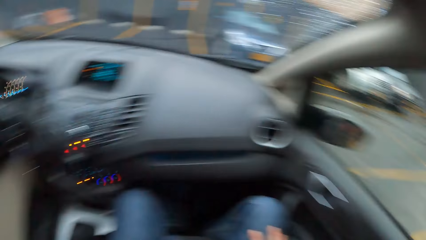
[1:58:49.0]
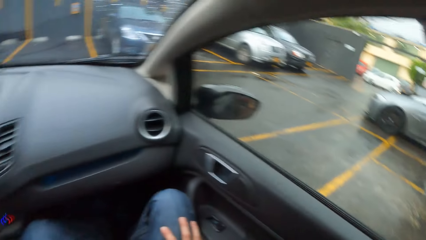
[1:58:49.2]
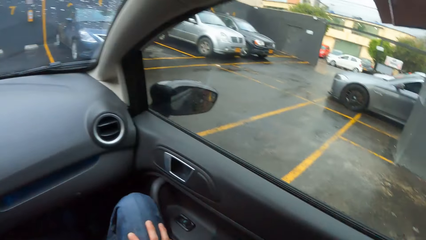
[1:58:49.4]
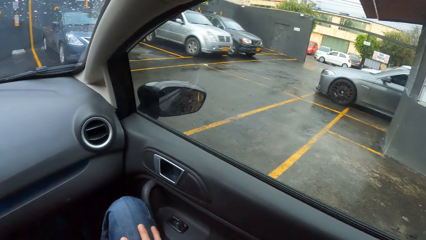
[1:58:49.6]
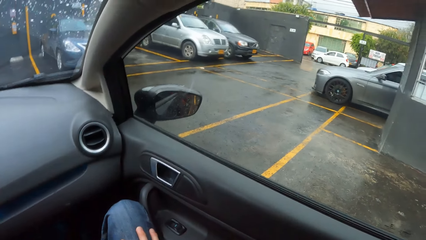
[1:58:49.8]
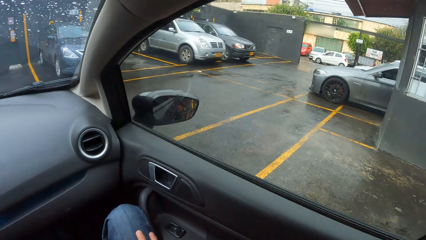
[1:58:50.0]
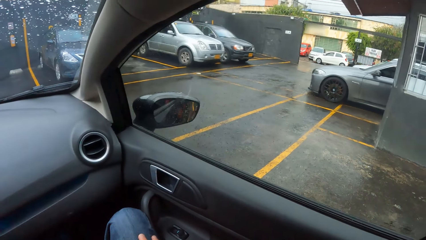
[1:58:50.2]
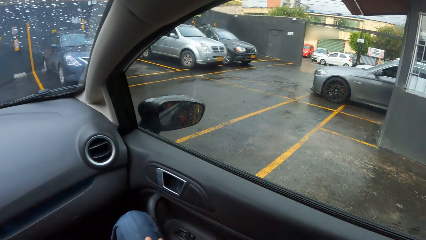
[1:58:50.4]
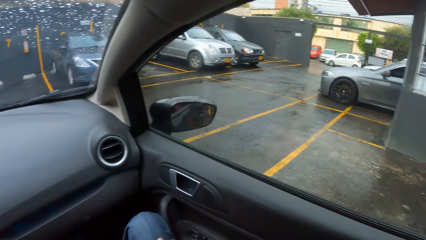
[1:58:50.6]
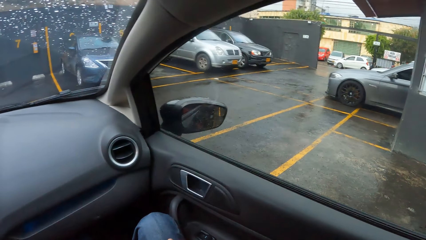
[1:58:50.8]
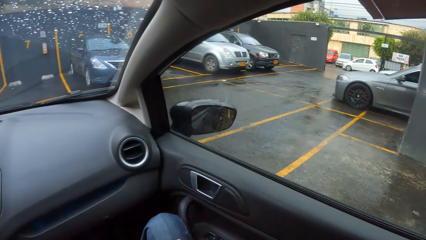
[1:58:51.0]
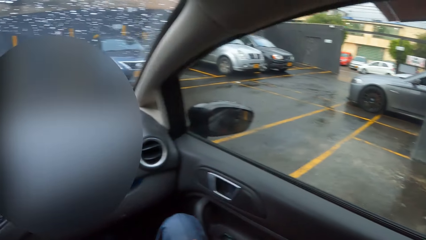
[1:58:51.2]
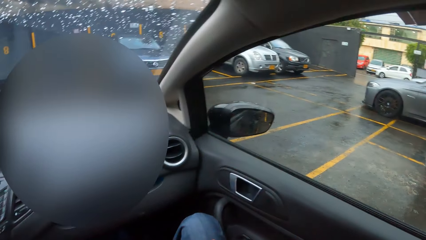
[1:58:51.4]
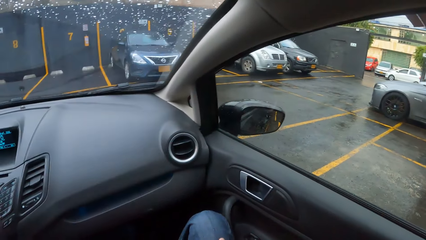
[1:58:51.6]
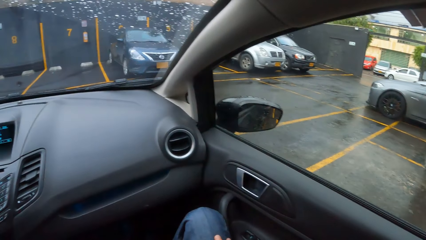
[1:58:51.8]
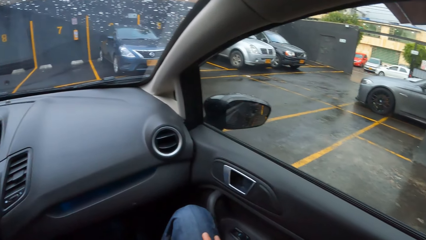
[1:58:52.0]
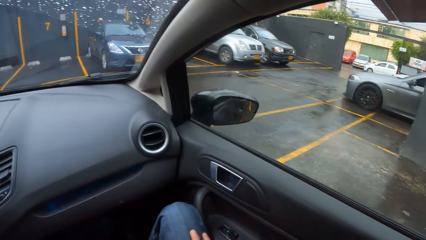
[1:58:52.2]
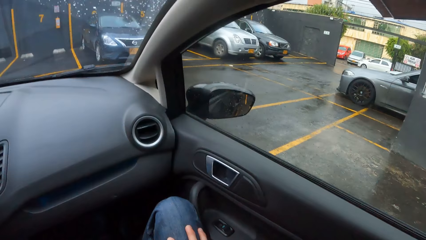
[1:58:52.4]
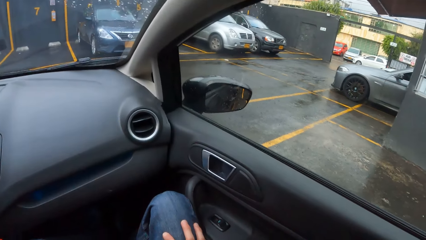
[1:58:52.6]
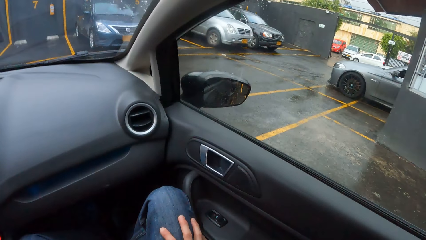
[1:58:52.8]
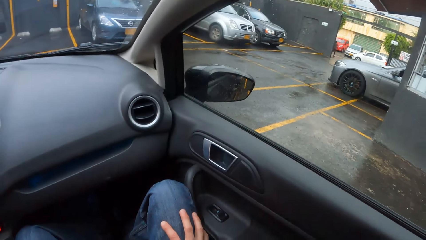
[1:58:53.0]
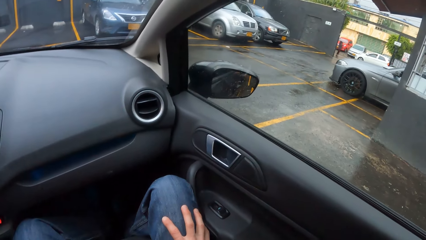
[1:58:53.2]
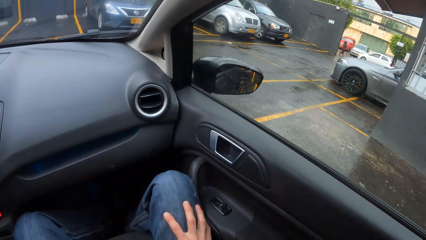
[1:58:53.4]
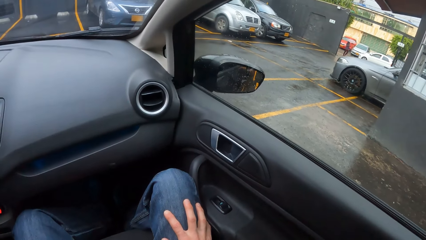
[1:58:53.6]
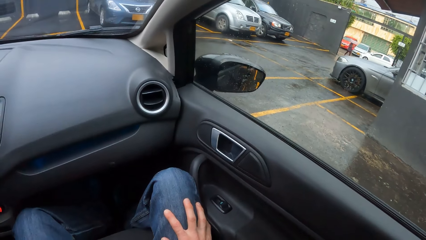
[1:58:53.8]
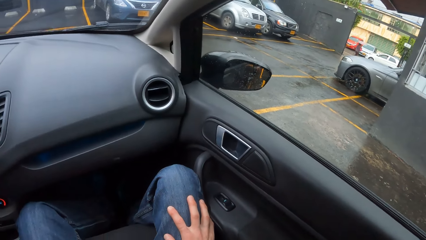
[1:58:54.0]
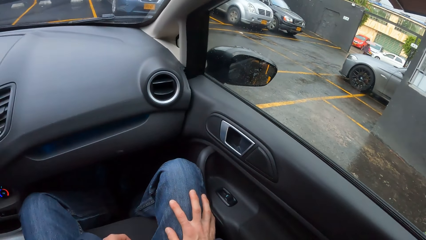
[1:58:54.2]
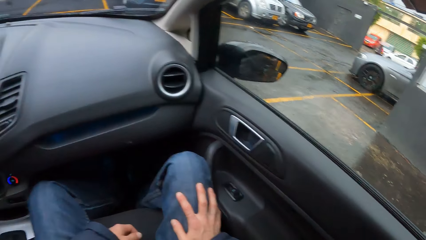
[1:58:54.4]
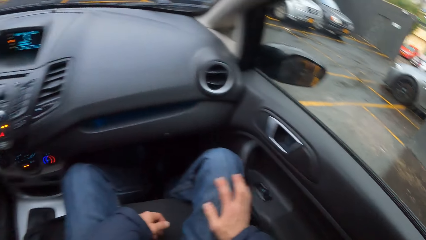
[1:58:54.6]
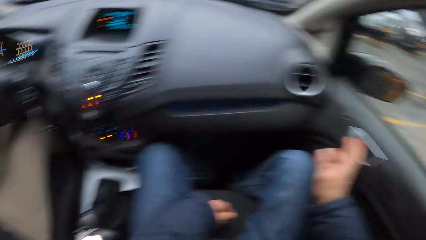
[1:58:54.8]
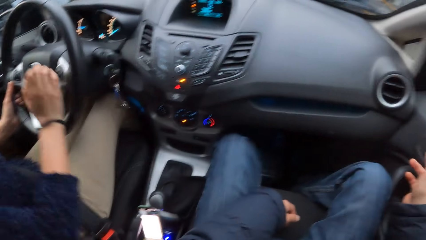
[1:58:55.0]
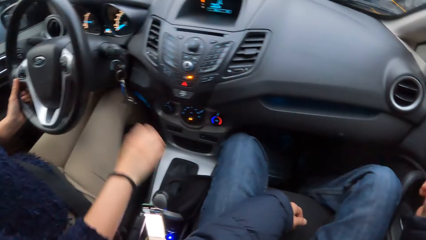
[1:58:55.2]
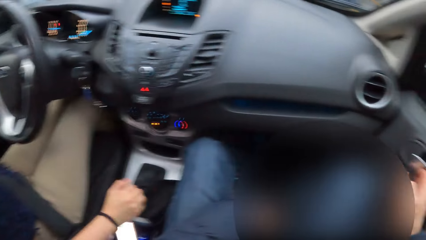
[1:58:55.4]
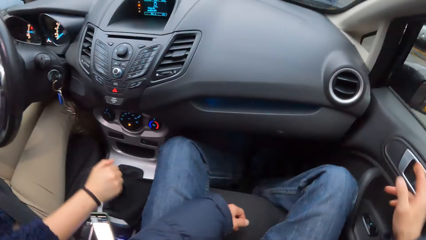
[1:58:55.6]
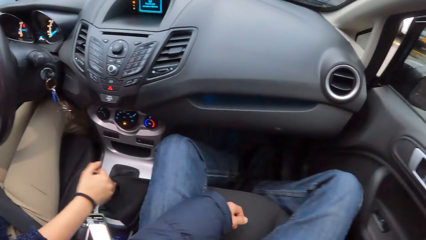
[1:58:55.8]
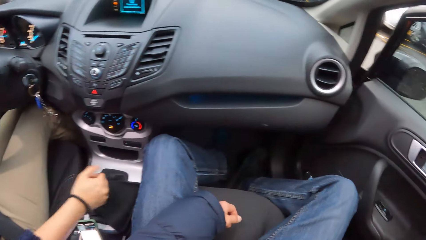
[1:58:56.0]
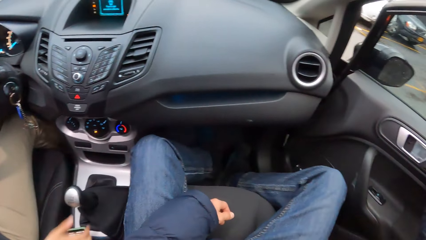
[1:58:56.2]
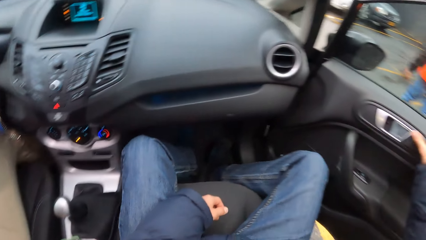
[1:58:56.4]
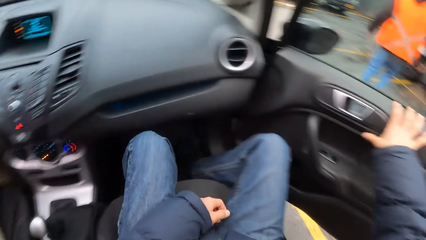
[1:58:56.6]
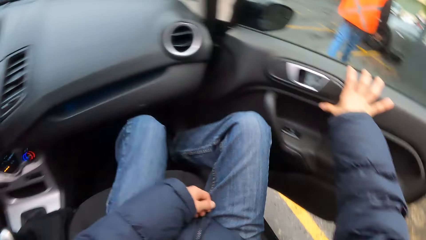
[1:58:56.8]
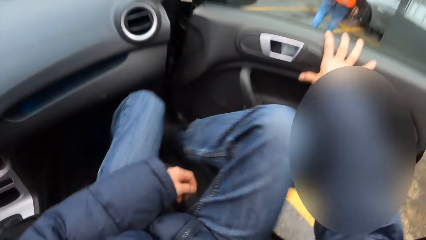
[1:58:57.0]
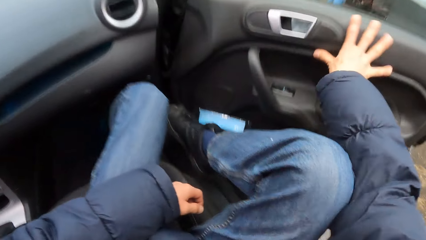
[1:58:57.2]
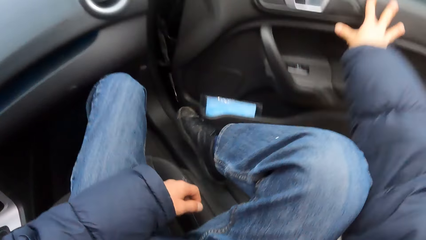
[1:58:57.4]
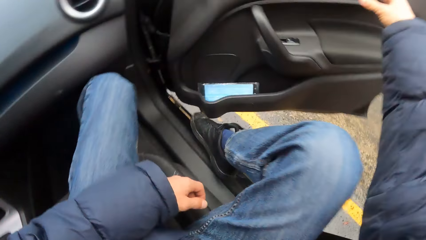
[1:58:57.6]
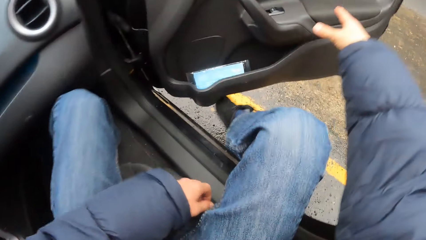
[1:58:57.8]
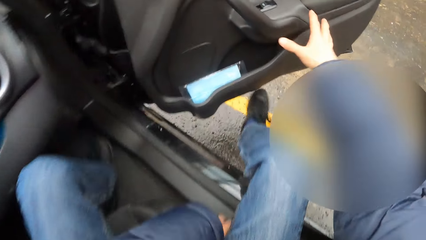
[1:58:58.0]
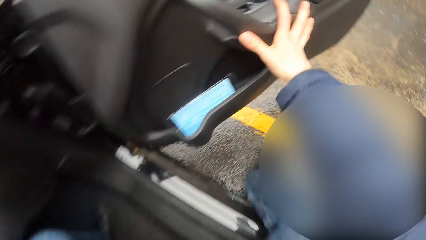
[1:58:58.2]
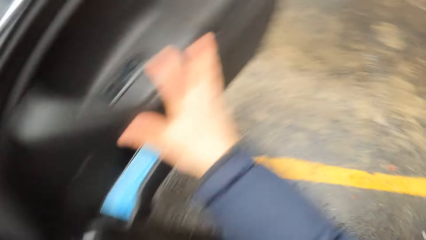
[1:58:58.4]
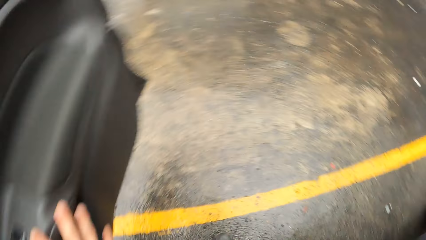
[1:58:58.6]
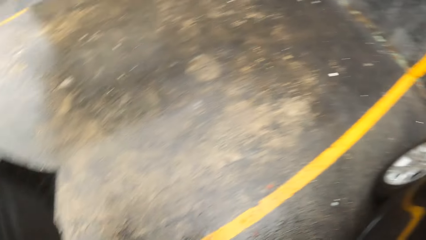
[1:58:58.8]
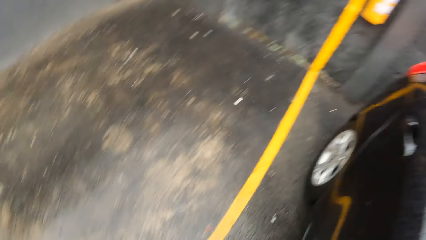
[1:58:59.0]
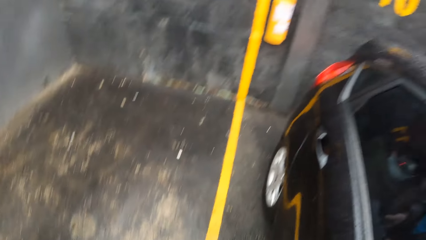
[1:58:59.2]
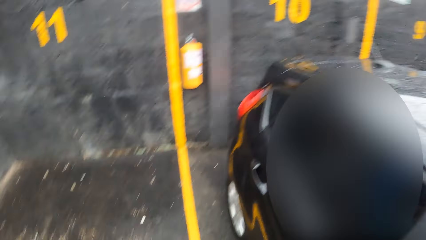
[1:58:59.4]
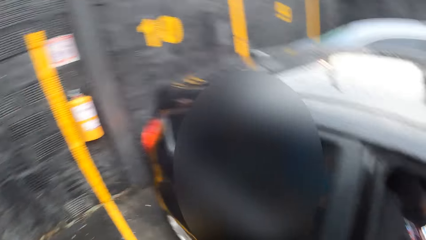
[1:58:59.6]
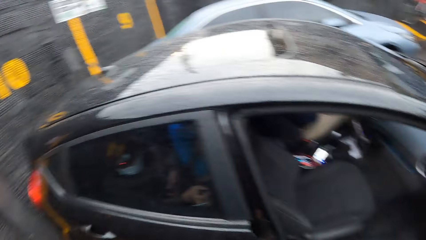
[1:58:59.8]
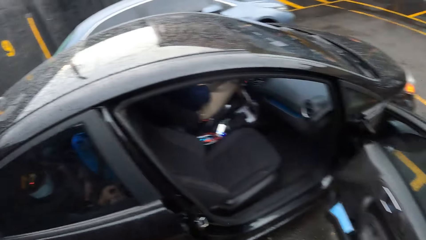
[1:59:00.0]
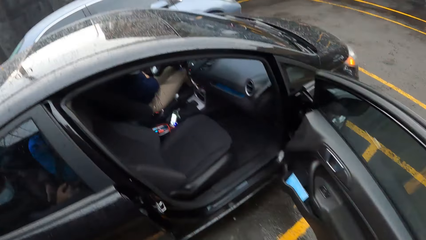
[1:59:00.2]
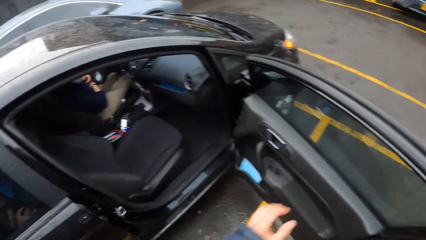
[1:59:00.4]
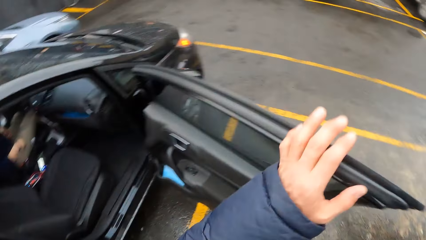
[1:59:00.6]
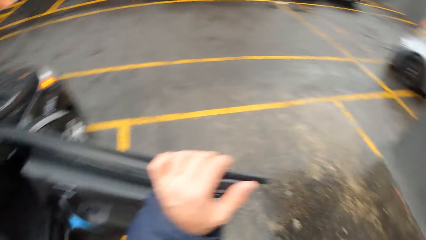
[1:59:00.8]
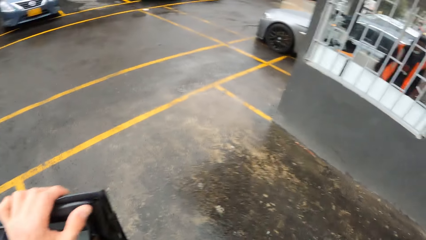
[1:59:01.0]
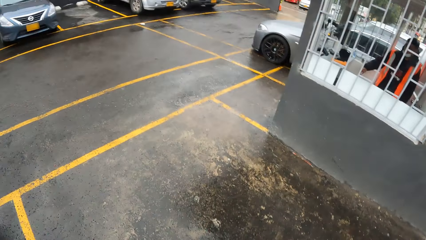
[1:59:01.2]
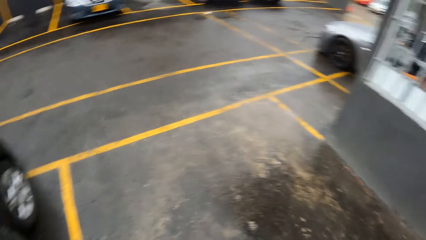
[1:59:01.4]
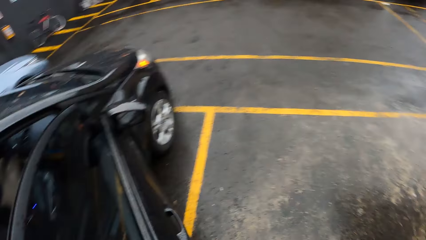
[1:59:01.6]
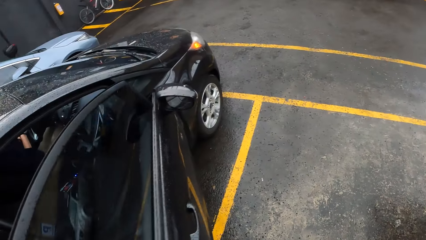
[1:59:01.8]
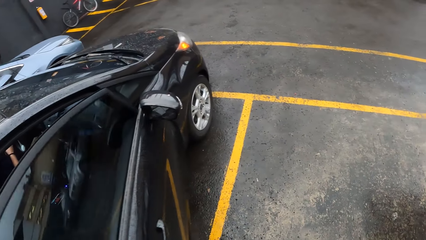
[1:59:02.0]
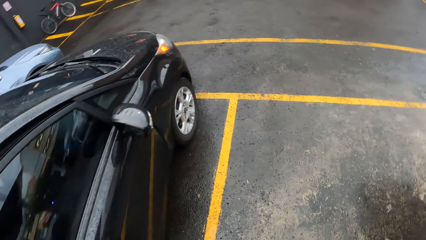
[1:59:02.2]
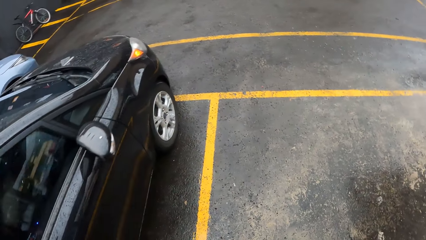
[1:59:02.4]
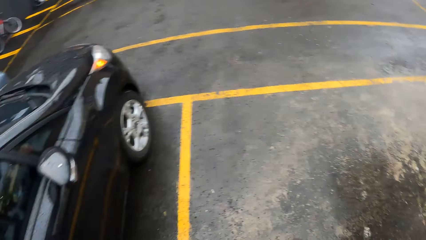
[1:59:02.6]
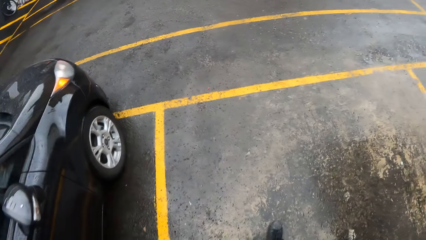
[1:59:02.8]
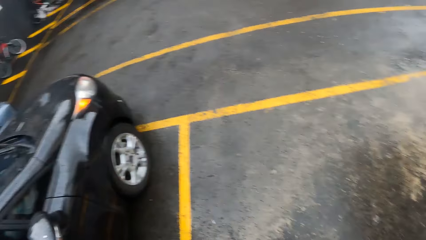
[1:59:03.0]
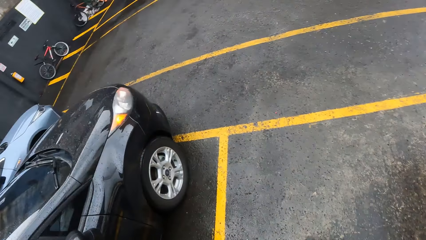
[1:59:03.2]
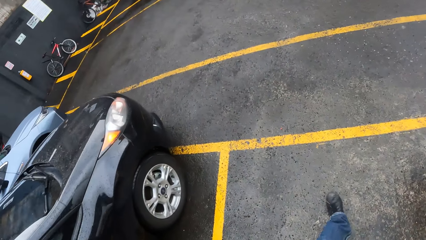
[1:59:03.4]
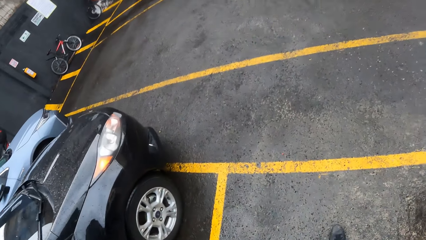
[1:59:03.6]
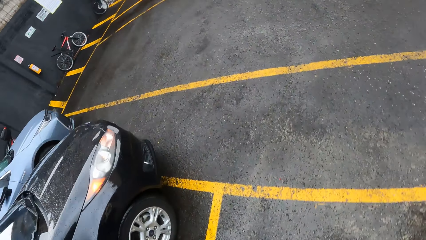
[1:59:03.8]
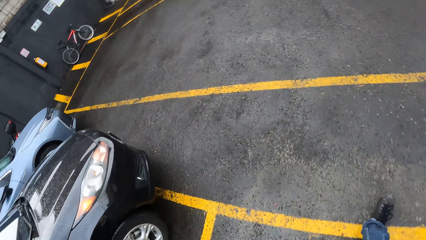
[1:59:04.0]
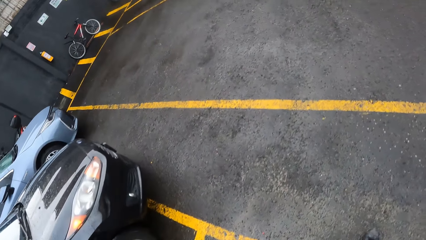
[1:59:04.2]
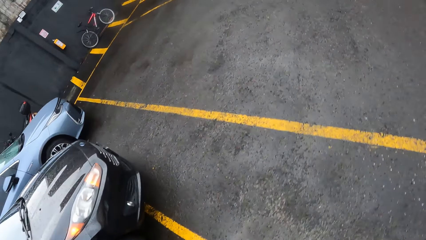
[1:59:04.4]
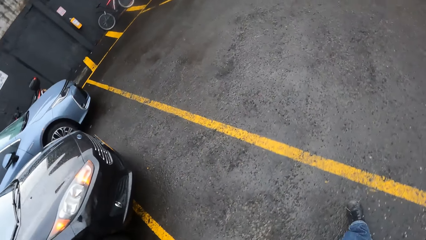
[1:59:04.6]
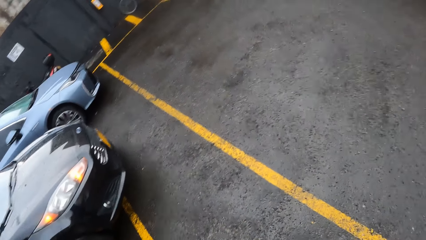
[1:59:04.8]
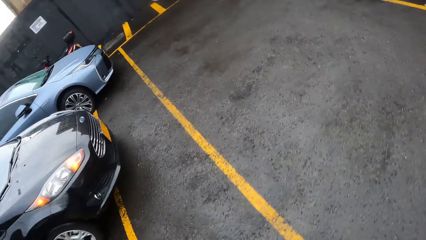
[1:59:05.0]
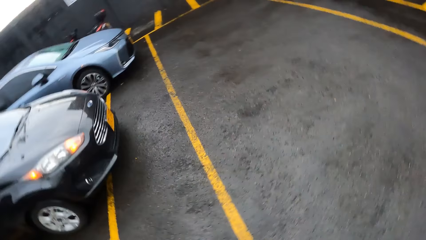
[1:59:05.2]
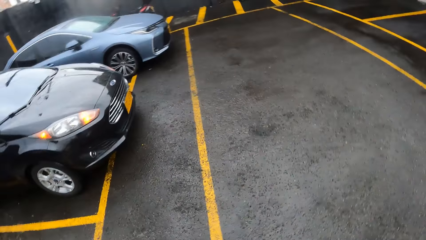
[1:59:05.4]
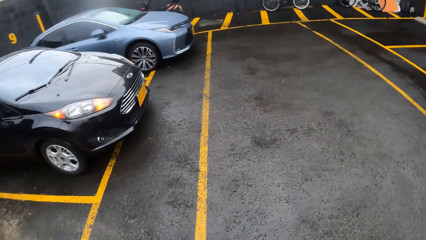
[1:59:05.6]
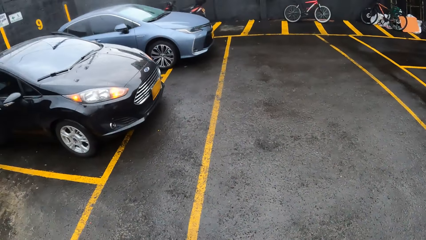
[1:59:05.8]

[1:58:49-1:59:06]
The woman parks the car in a parking lot. The woman operates the car gear stick with her right hand. The camera wearer opens a door in the car with his right hand. He steps out of the car. He closes the door in the car with his left hand. He walks in the parking lot.
